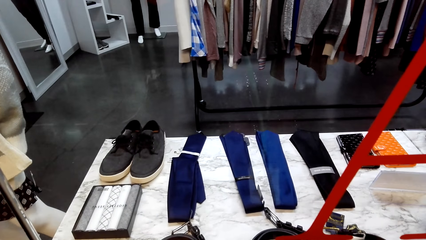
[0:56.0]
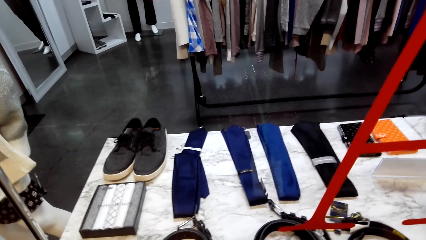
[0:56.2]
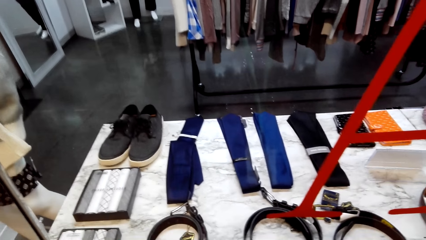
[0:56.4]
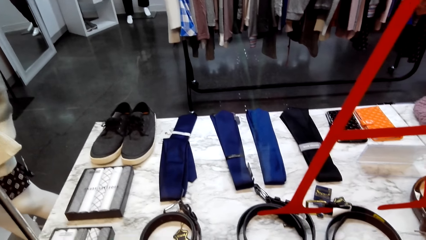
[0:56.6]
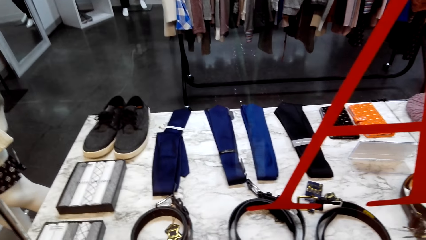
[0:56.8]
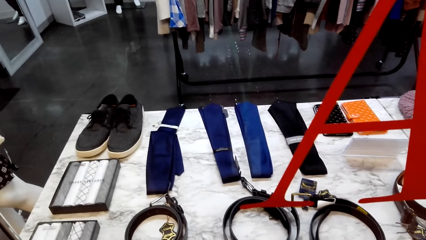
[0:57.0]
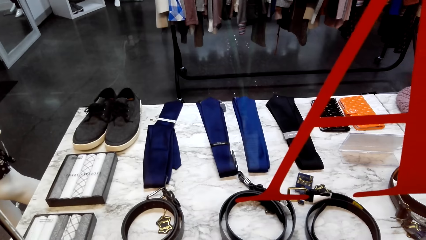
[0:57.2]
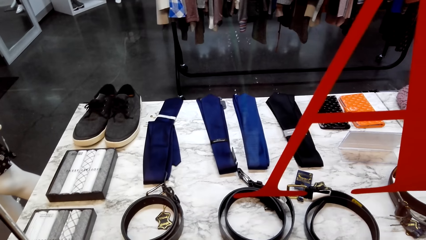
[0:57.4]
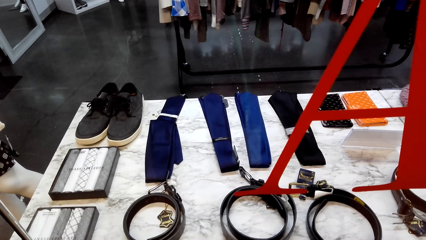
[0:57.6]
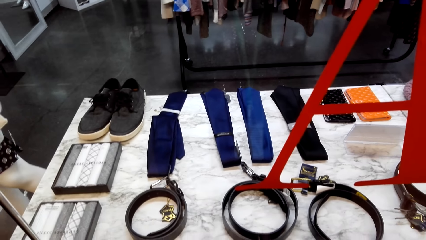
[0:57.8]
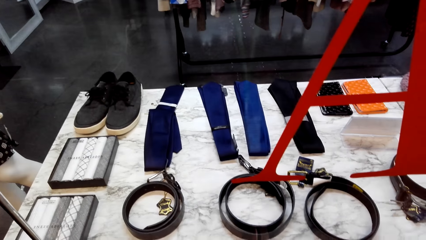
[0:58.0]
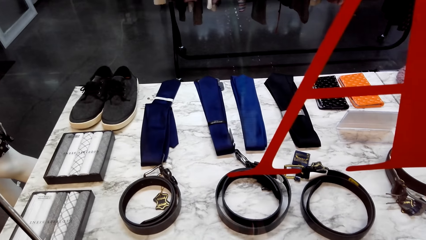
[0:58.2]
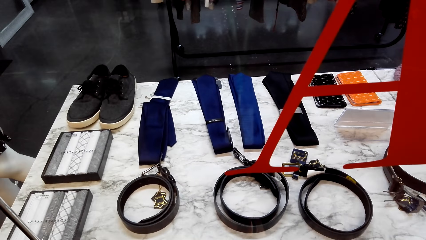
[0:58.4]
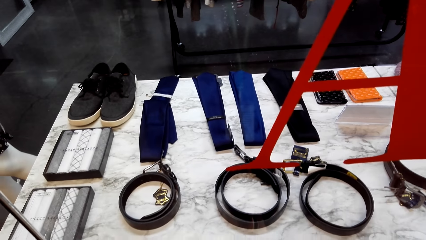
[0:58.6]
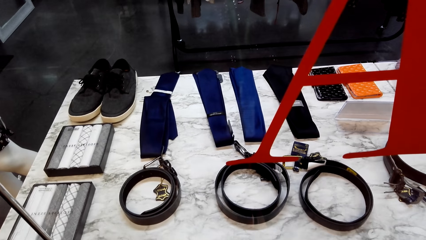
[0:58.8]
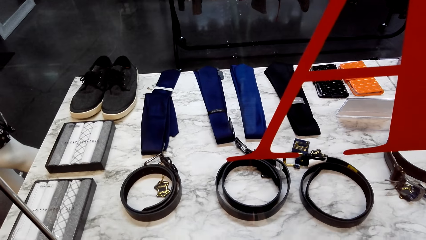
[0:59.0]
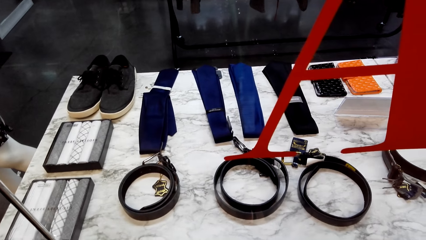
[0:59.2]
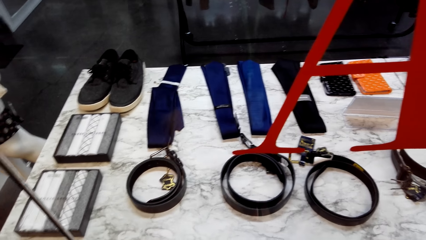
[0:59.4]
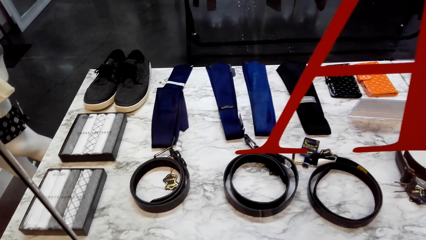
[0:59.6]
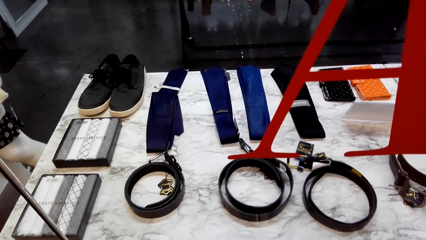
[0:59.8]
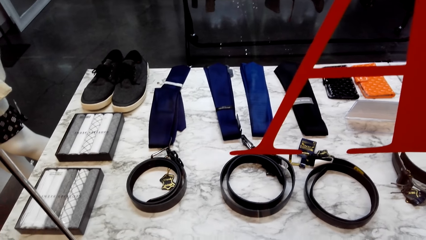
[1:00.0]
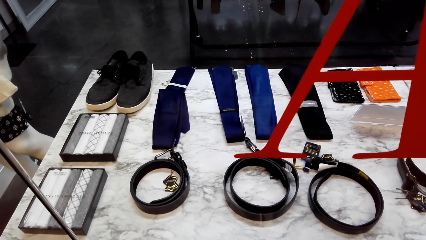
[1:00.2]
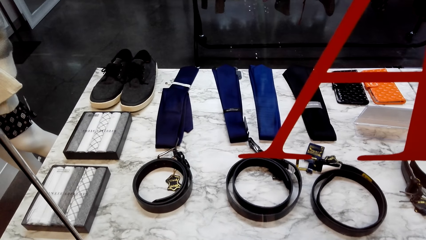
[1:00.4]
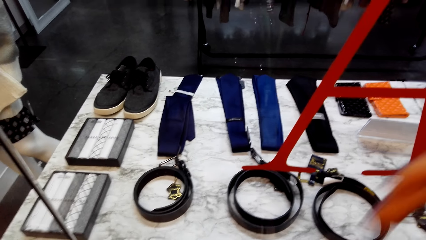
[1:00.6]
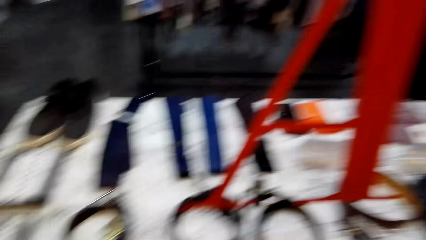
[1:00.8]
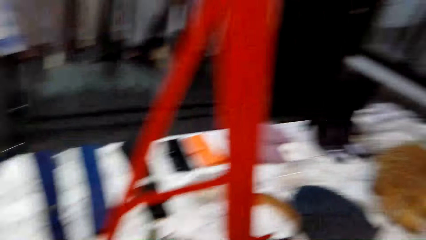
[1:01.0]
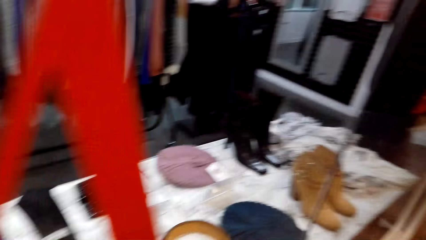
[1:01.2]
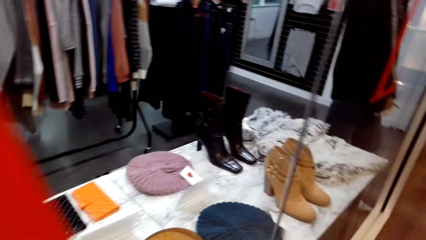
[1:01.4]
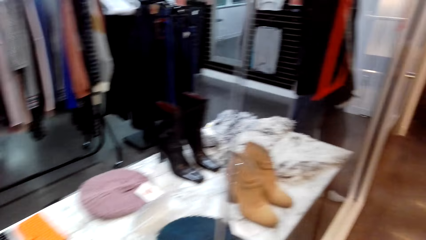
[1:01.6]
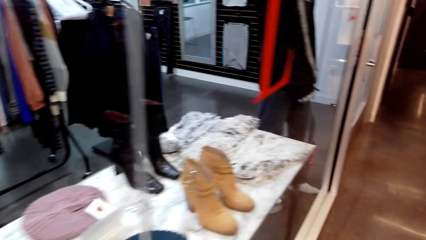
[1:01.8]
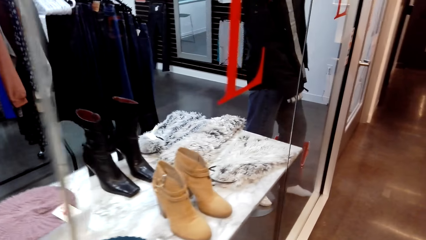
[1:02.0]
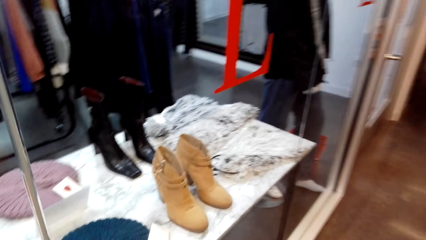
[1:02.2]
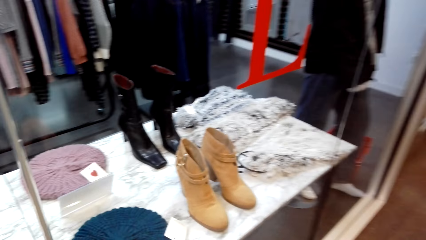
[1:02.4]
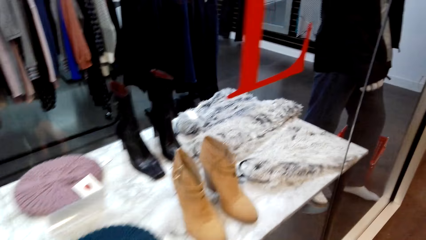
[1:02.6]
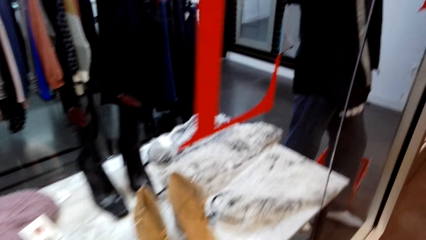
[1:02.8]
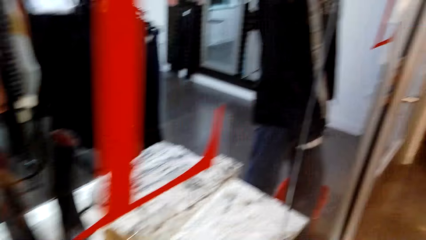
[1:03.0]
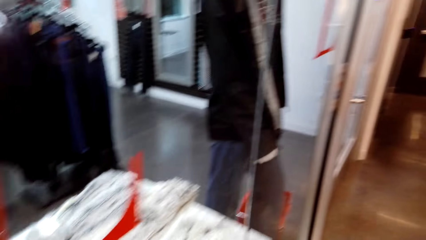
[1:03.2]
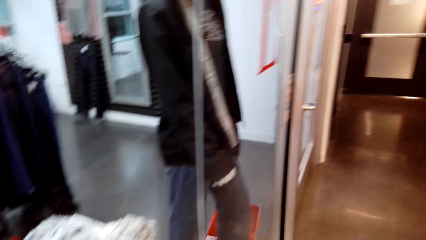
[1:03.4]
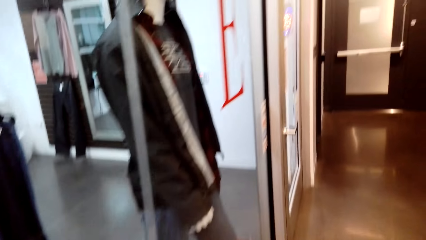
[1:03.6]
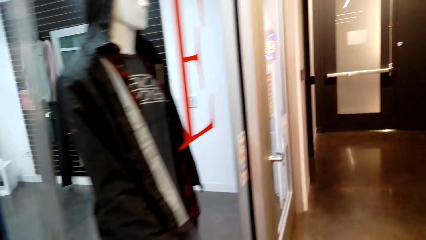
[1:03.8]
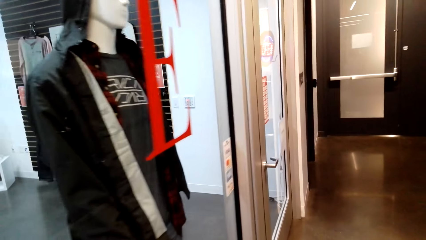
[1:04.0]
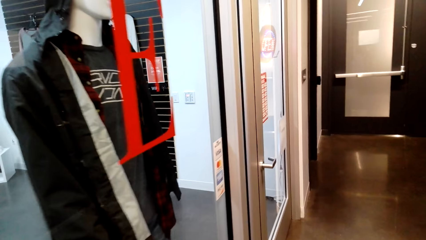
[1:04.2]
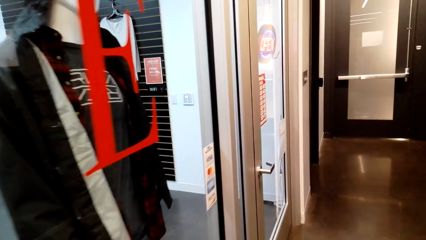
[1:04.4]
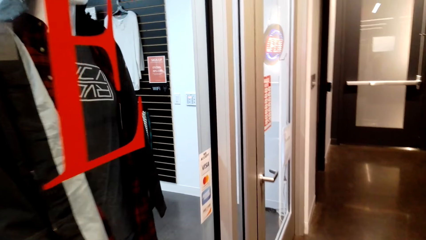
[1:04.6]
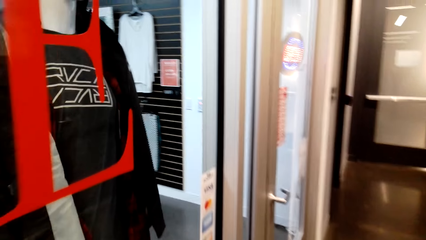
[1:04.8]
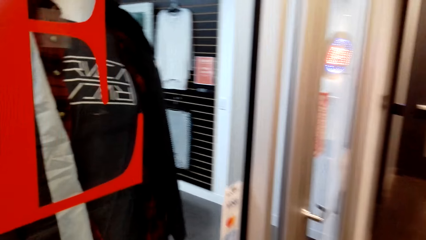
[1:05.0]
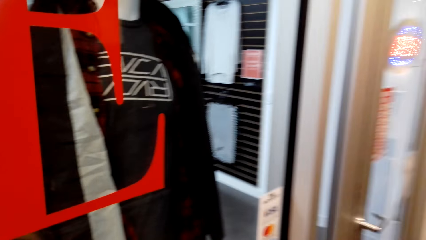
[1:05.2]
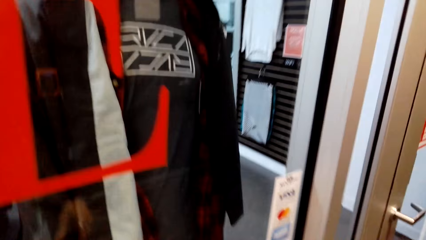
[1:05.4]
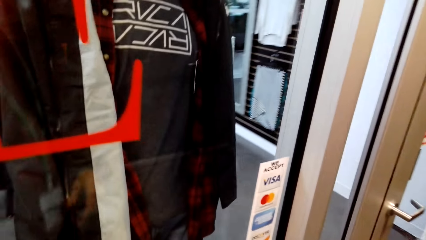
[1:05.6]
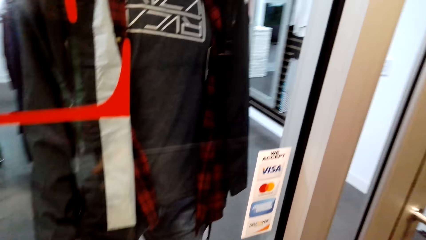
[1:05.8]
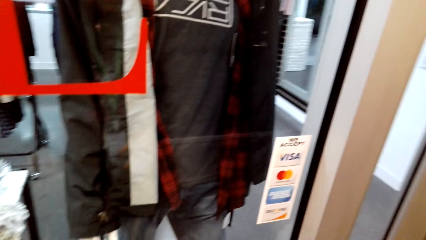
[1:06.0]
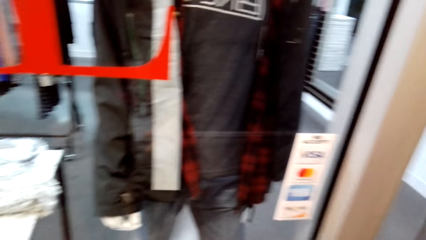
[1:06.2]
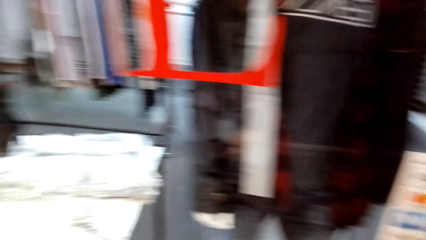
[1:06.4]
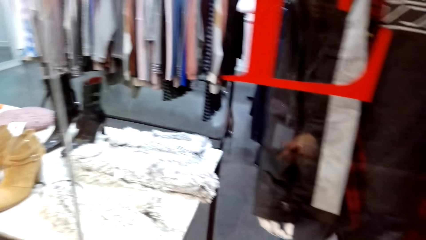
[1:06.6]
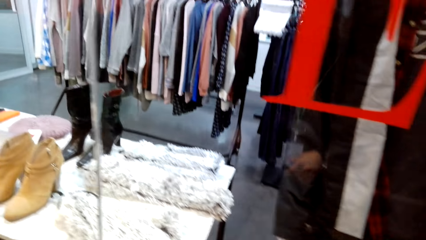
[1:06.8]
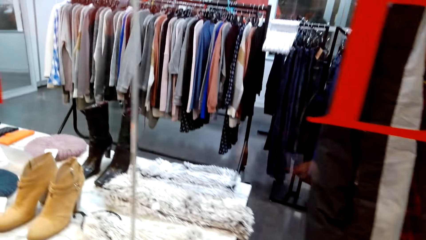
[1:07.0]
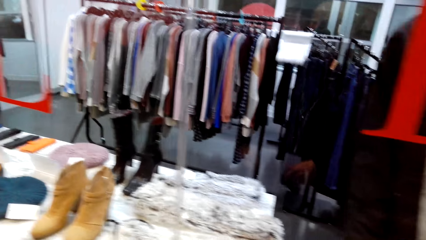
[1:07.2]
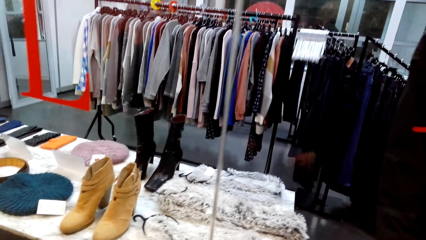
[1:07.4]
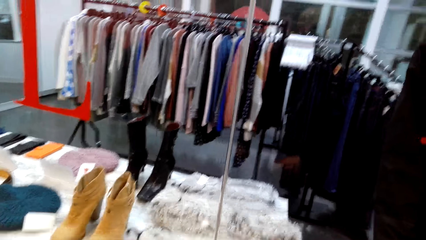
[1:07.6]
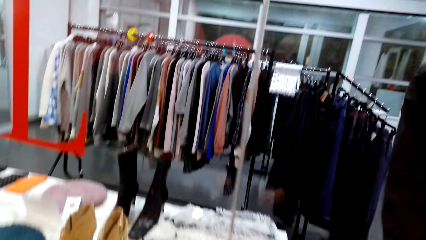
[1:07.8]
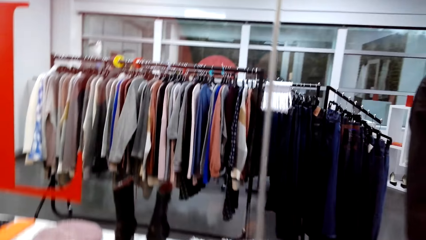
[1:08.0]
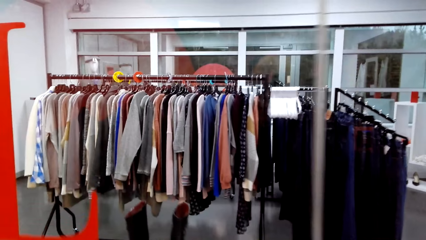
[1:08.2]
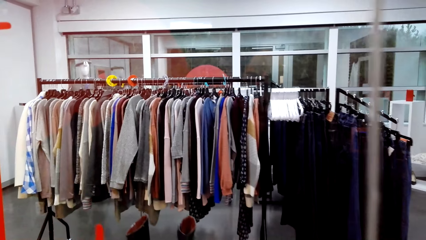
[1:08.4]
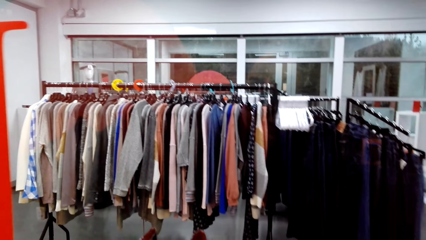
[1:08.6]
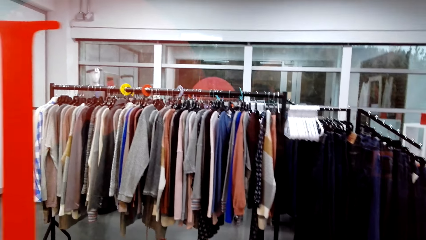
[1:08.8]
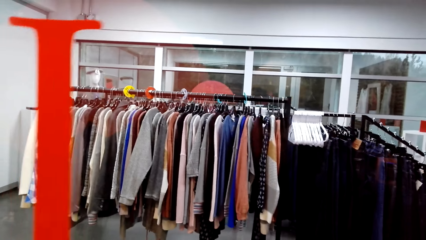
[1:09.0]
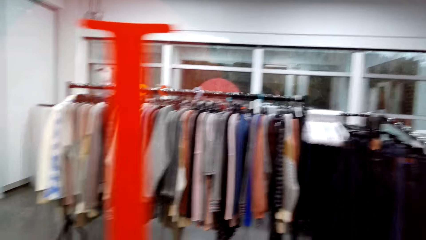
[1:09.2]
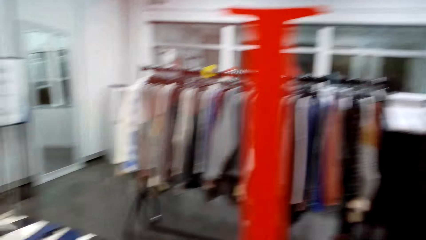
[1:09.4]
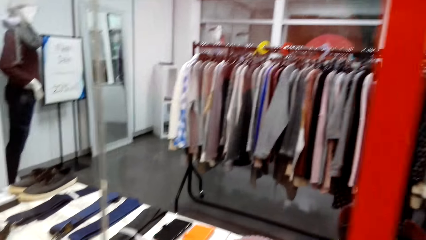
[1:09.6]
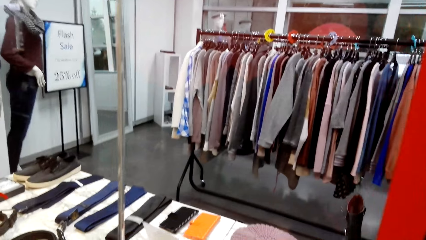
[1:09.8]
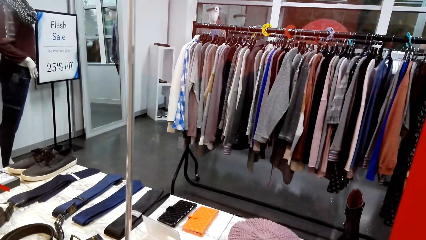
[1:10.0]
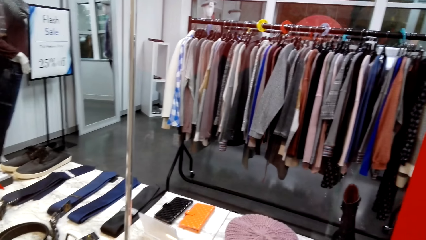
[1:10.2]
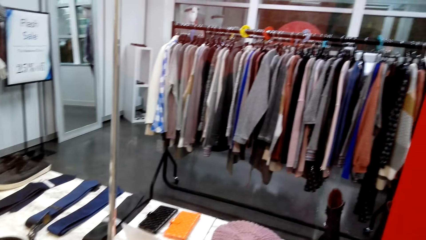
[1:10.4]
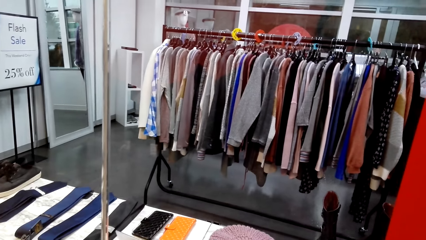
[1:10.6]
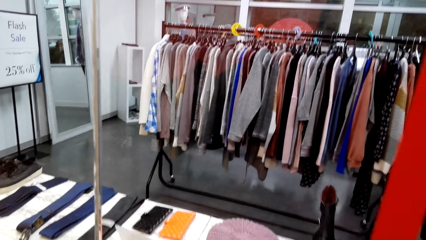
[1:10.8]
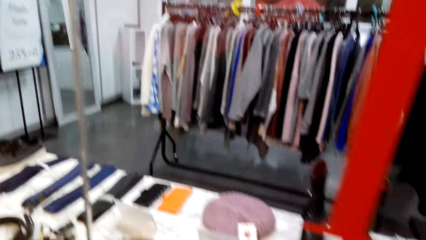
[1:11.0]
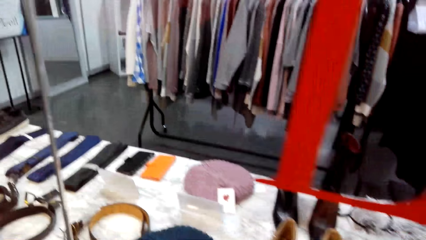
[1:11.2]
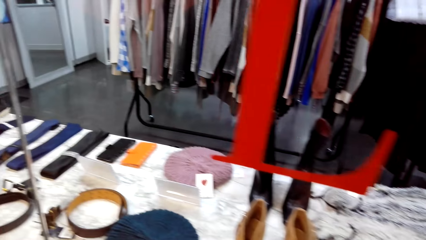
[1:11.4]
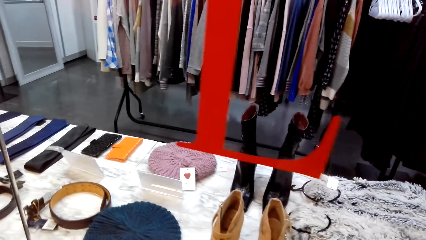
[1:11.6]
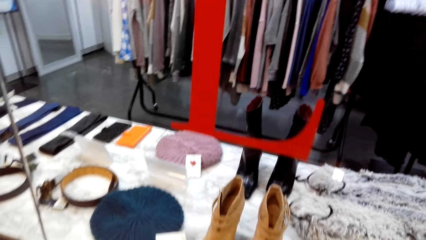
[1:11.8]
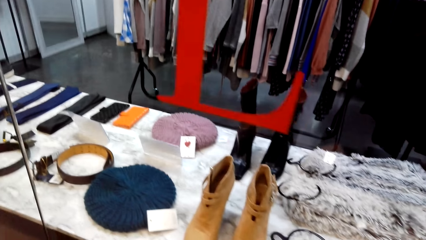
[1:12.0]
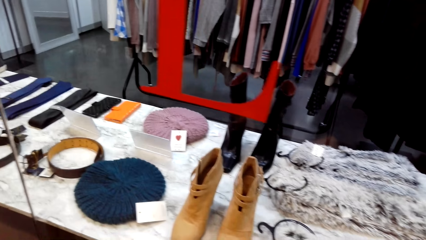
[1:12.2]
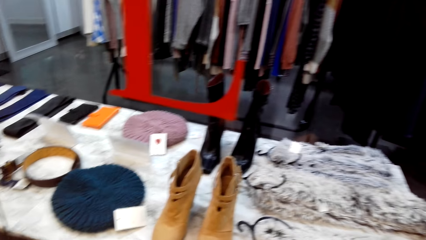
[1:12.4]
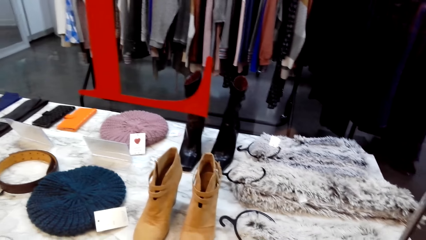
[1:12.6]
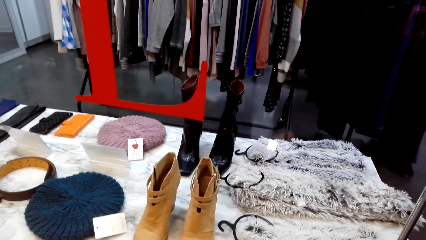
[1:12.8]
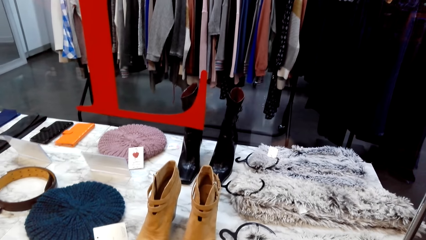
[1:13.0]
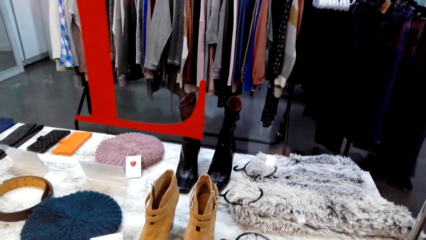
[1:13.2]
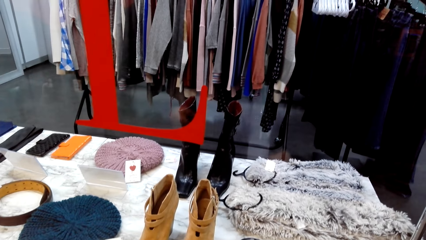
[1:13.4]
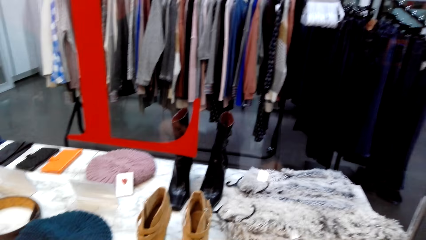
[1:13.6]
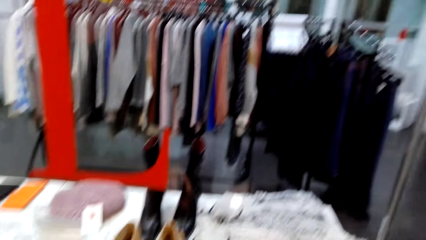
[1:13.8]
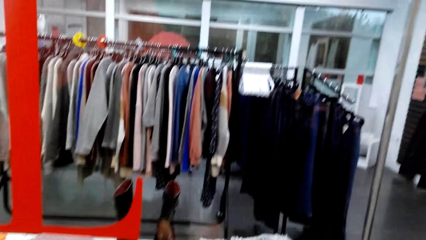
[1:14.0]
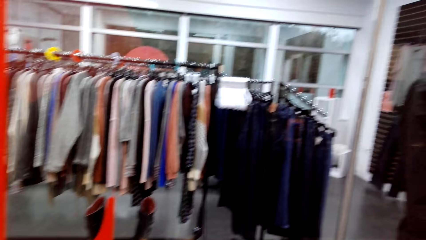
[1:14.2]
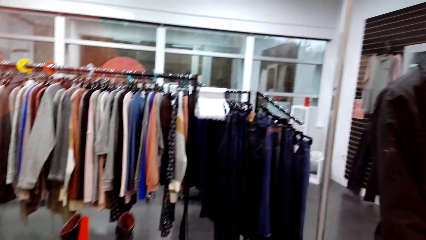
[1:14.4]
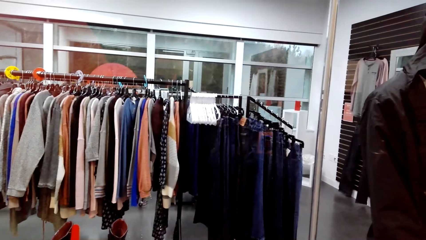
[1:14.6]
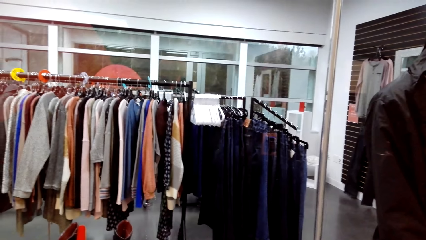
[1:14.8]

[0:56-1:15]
The camera wearer walks around the store. They look around.
